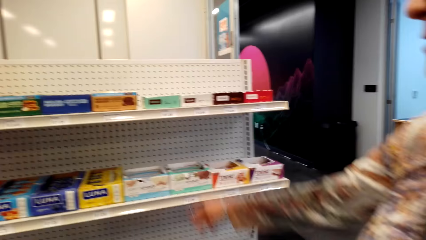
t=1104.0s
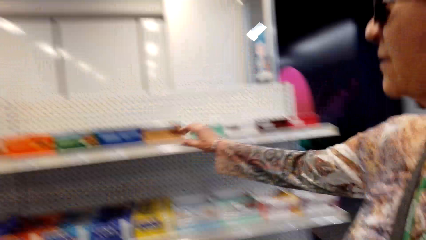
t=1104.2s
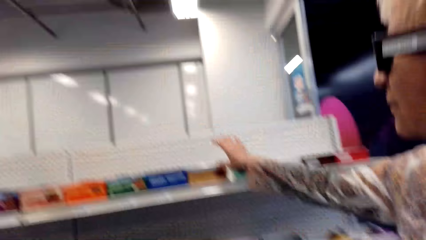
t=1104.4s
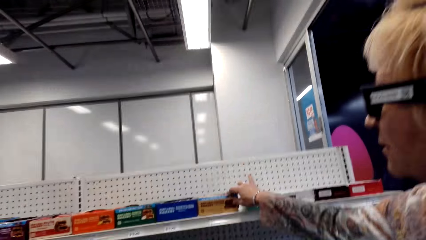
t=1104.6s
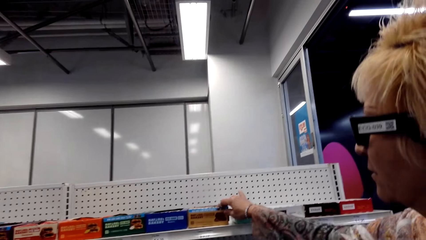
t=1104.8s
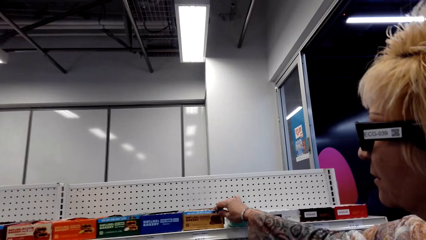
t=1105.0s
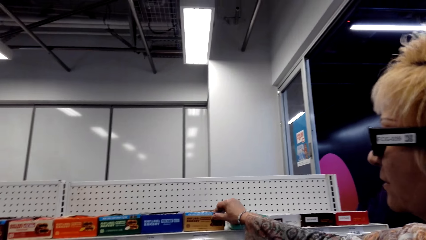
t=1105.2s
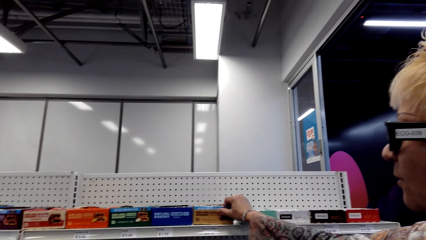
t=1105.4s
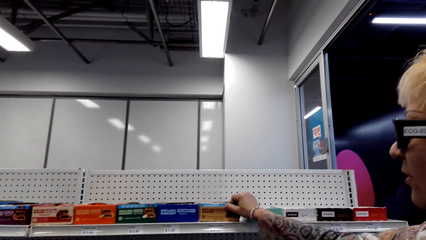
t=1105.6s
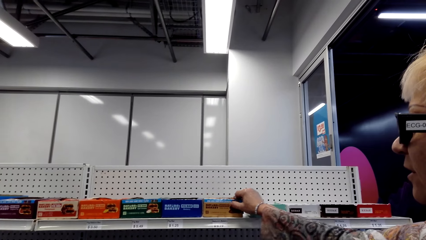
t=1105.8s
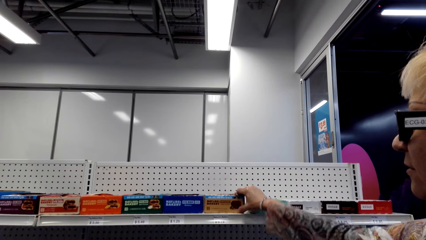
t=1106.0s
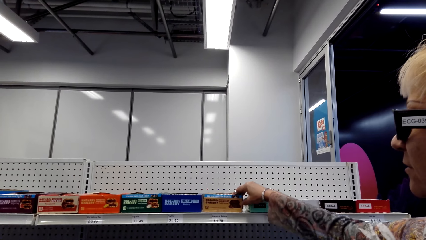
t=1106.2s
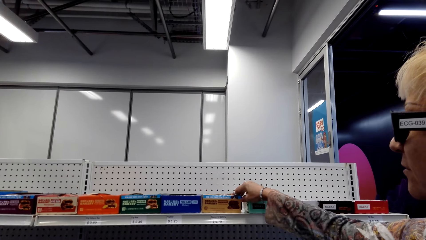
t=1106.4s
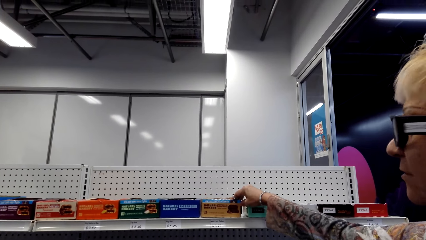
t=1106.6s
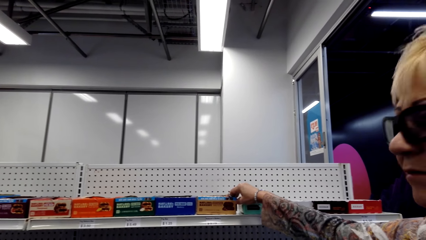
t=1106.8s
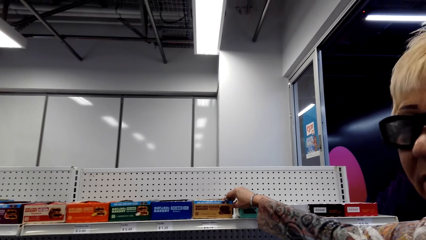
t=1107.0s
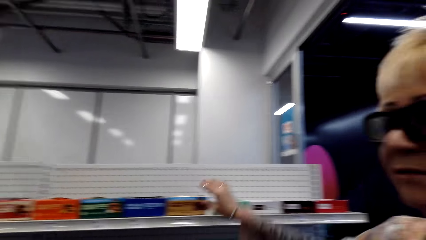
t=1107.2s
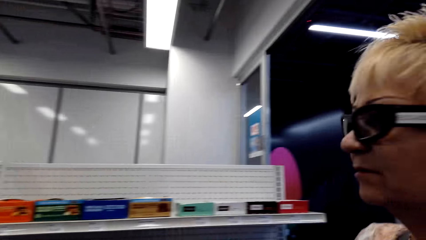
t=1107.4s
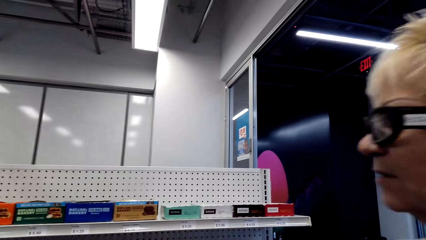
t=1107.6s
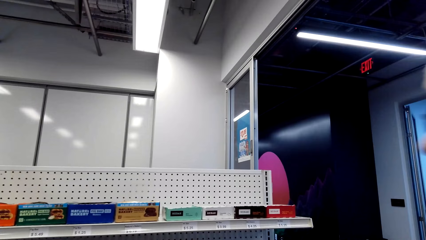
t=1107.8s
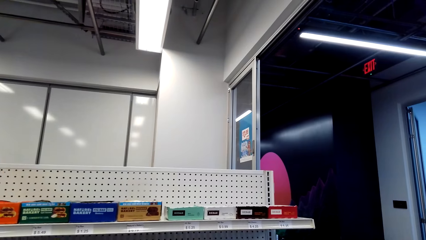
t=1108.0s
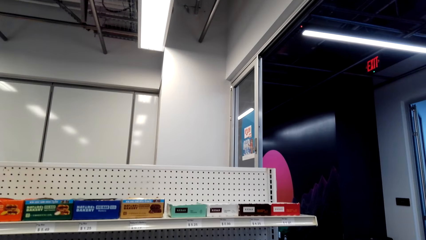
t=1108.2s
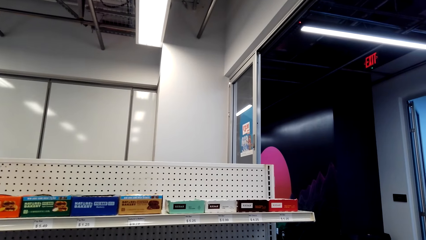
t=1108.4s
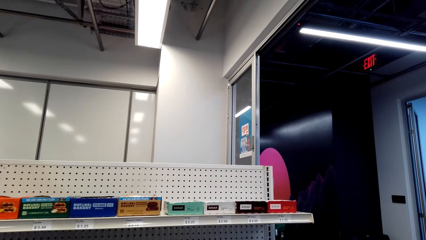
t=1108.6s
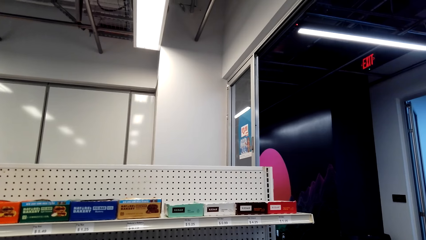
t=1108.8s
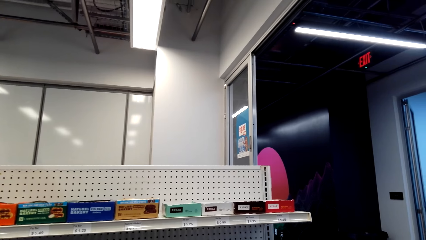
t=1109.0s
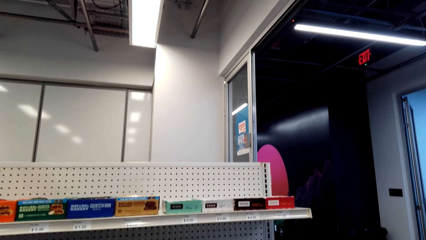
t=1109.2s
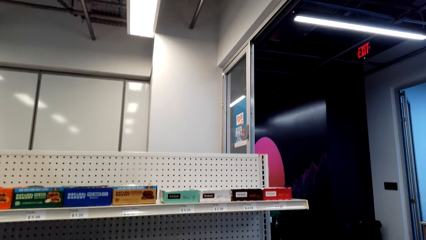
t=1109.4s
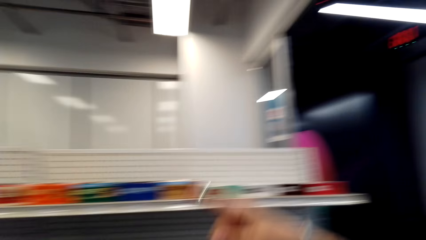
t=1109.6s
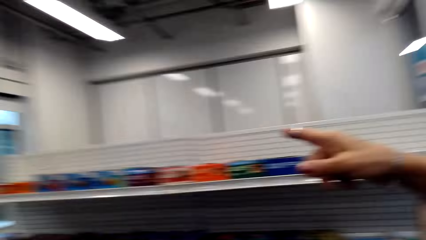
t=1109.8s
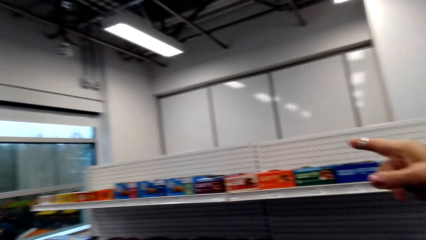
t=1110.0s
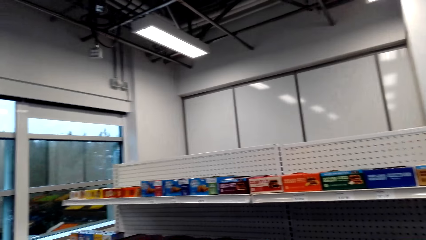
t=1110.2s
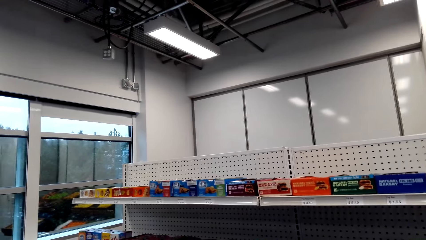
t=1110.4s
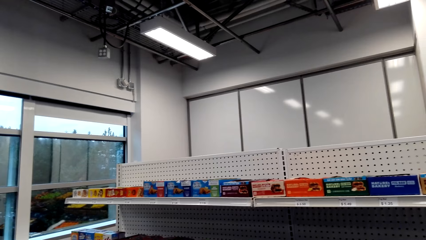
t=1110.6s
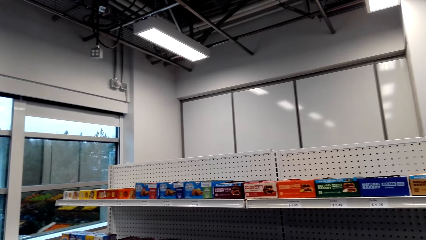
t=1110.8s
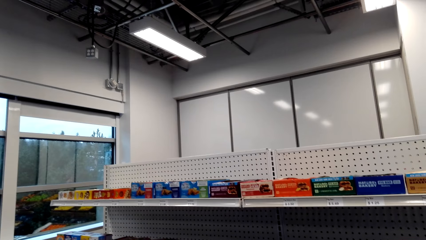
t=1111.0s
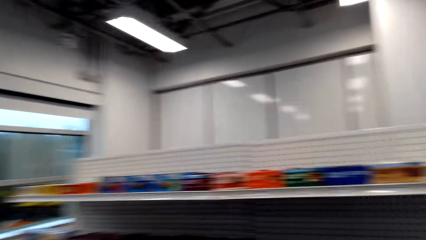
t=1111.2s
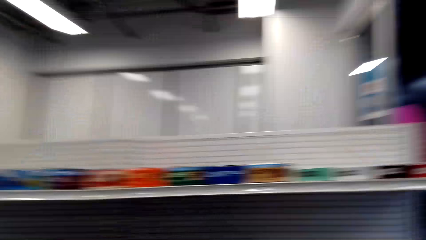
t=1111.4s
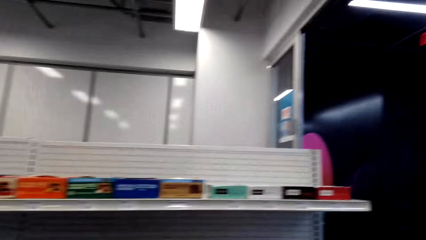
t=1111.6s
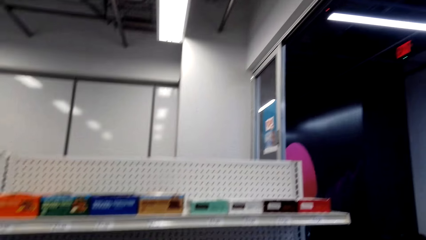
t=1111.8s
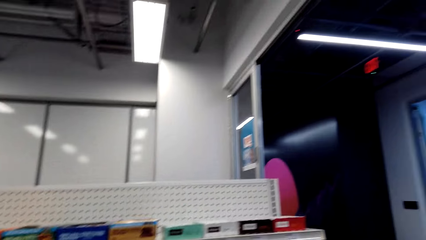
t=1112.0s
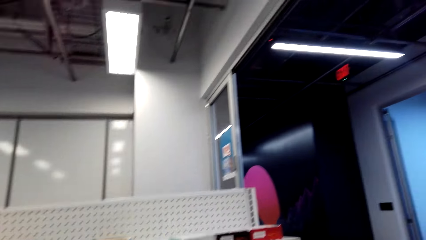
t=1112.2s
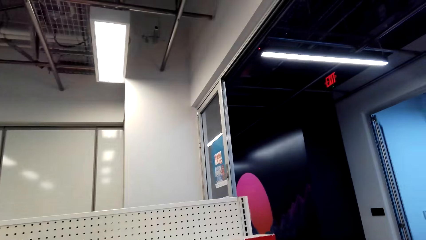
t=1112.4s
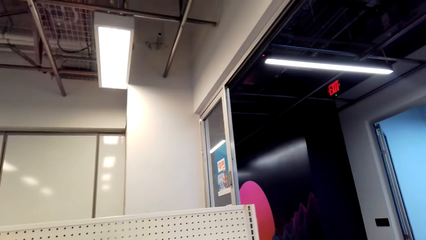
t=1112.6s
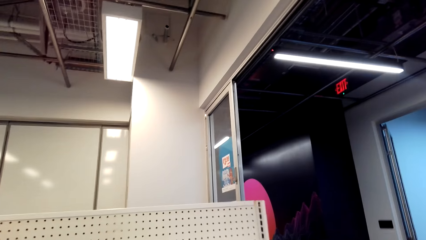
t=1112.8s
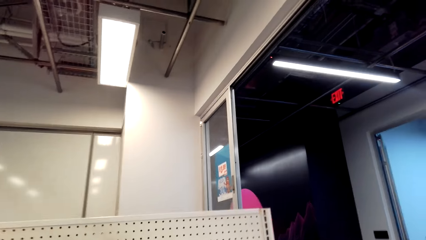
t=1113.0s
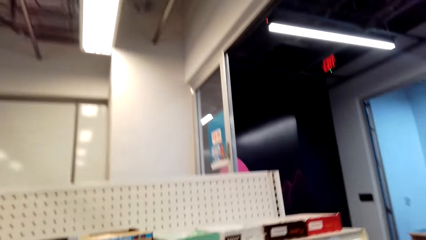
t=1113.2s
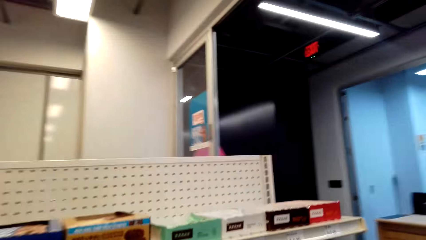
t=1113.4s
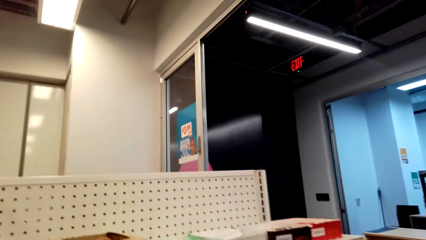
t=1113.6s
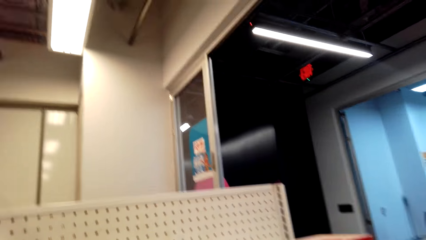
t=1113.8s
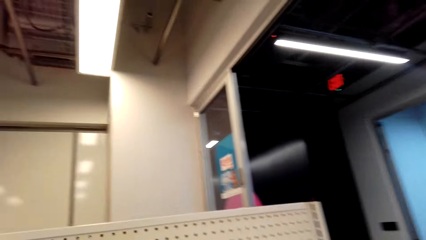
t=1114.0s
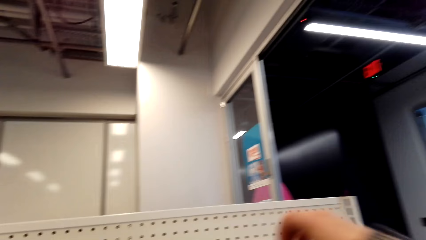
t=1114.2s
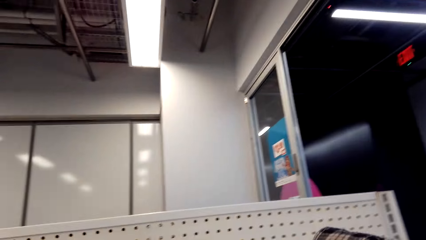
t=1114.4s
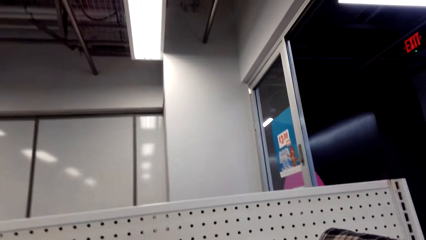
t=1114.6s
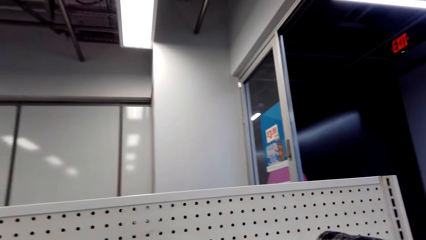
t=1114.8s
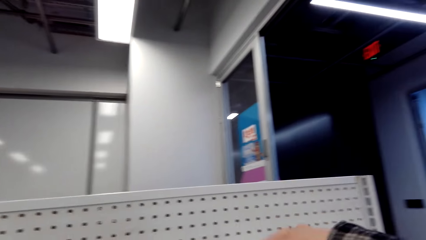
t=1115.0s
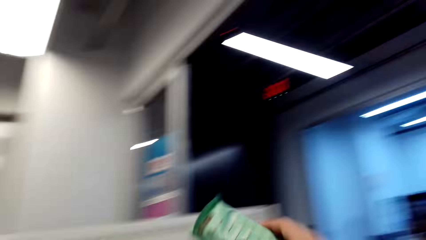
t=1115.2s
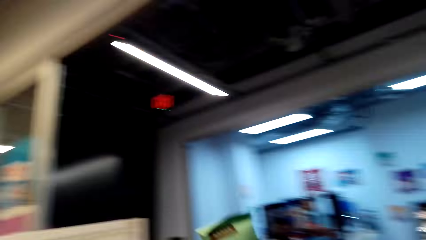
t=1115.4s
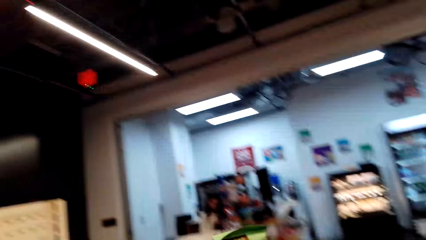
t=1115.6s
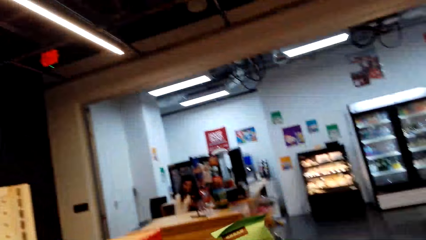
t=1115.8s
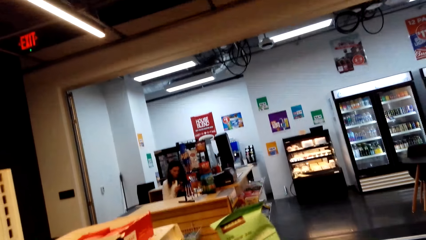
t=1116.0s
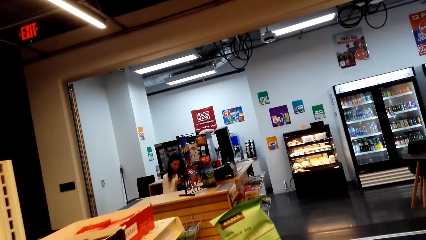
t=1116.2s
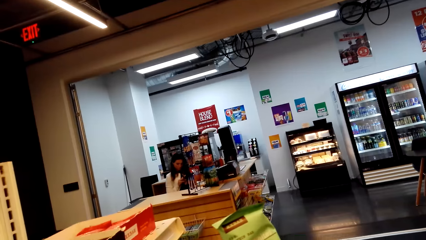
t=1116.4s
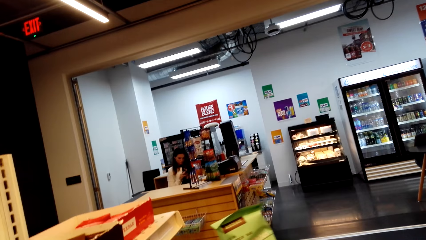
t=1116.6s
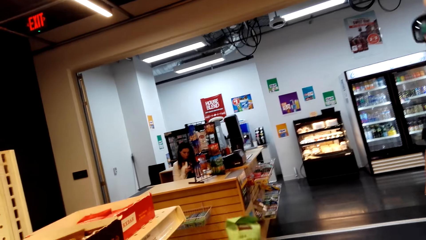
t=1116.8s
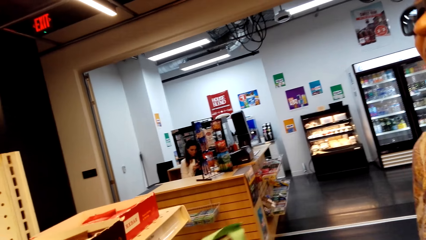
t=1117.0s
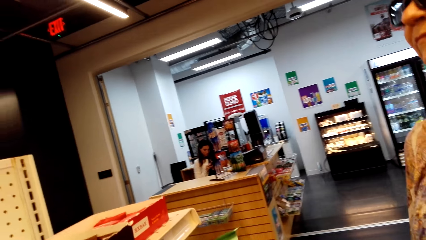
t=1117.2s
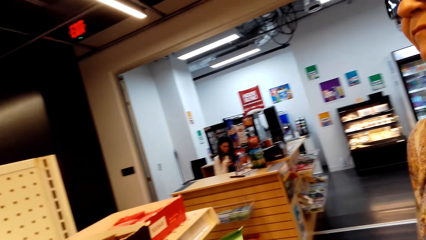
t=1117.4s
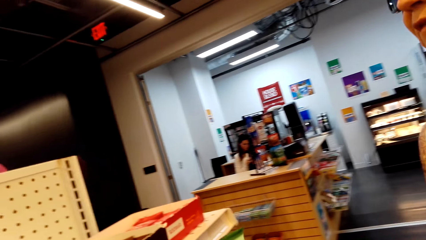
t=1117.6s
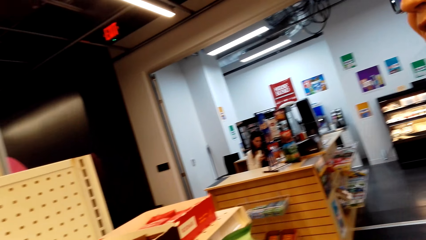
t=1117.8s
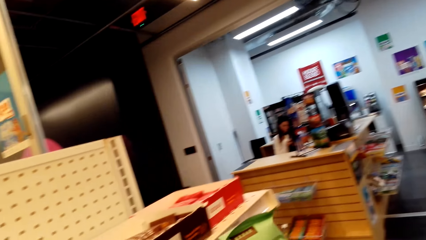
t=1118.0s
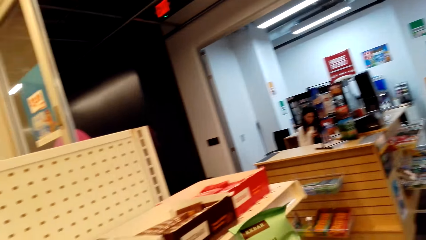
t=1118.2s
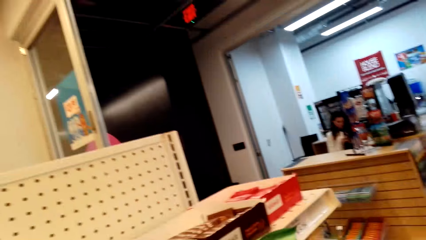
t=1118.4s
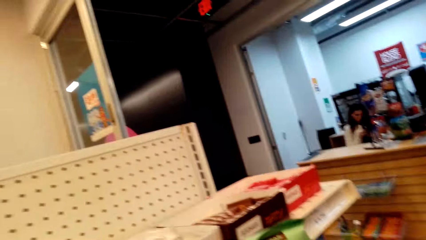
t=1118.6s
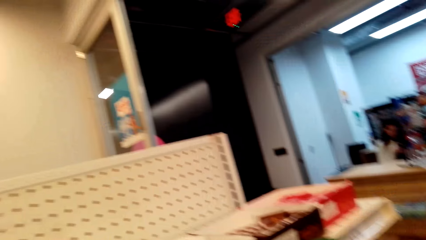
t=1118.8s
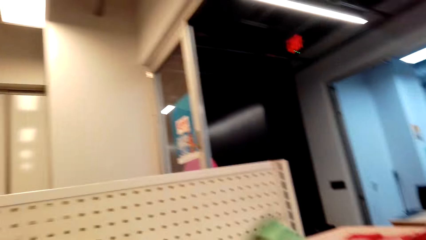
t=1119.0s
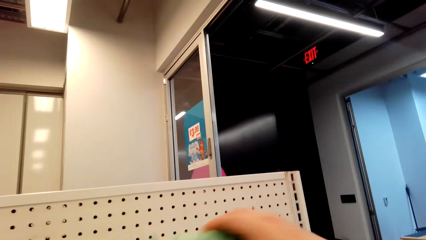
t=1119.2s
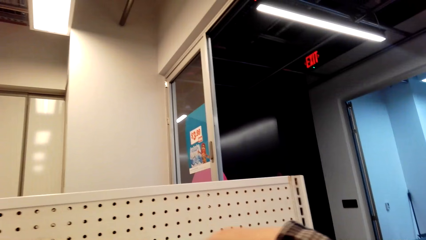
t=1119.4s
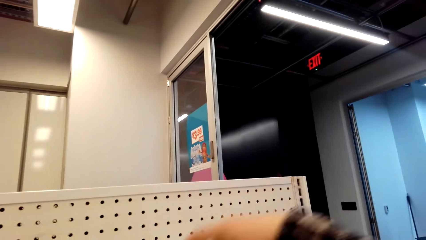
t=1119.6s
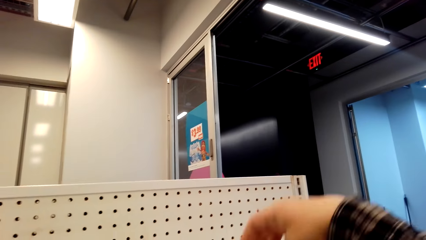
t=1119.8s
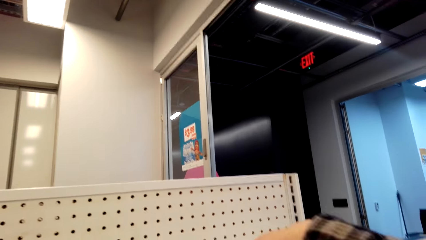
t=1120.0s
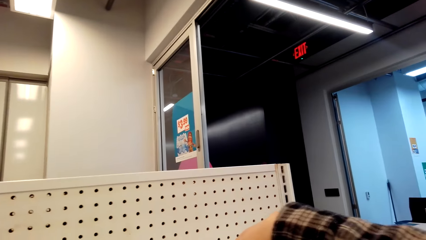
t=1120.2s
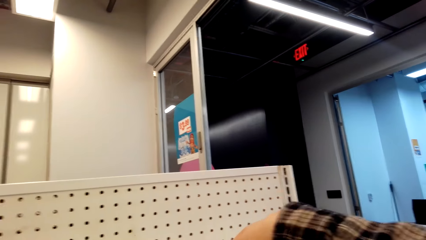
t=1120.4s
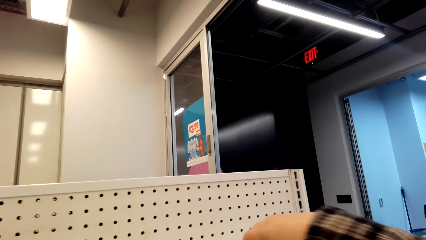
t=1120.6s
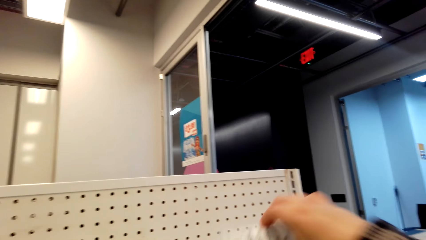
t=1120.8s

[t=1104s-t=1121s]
A lady holds an item on the shelf. The camera wearer looks around. They dialogue with the lady. The lady points at something. The camera wearer points at the shelves. They interact with the lady. They pick an item or pack from the shelf. They stare at the pack. They return the item on the shelf. They pick an item from the shelf.
